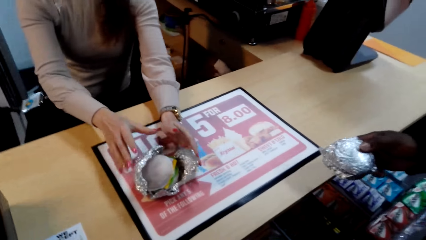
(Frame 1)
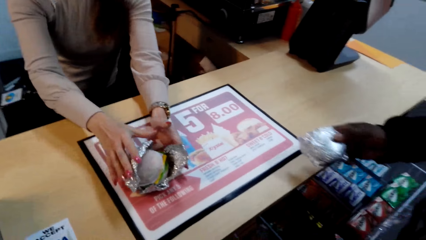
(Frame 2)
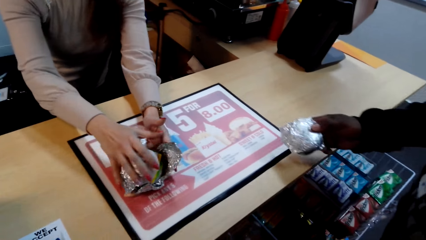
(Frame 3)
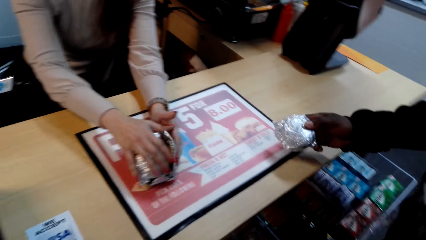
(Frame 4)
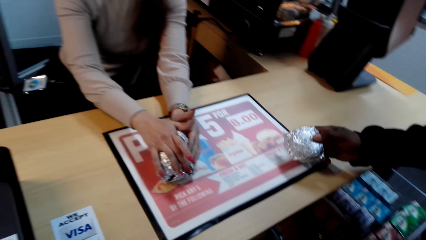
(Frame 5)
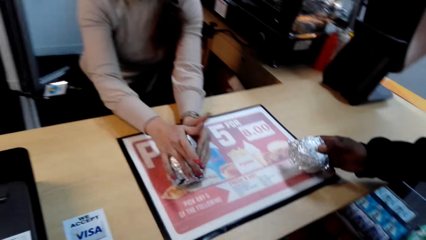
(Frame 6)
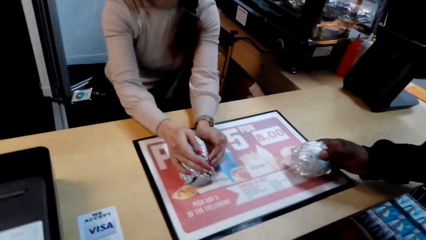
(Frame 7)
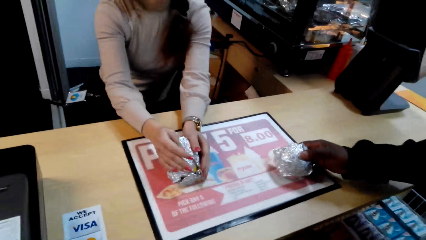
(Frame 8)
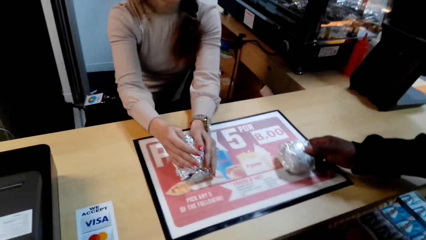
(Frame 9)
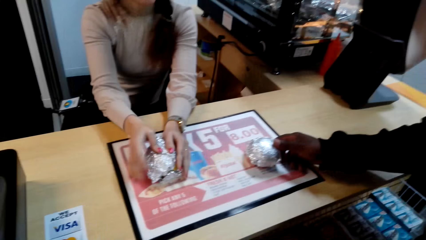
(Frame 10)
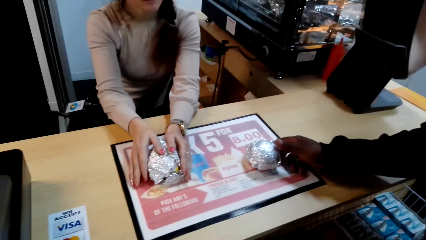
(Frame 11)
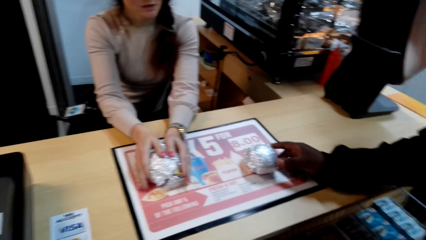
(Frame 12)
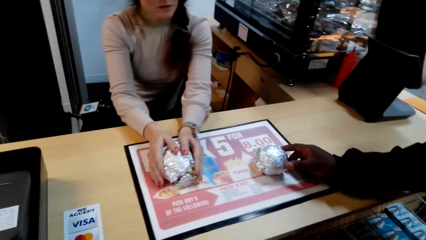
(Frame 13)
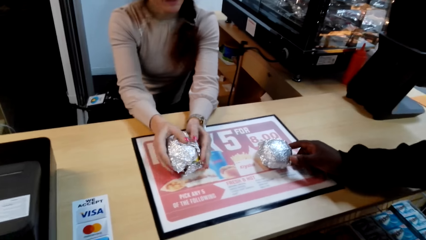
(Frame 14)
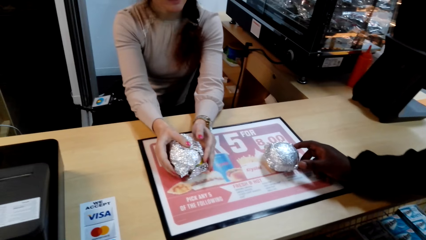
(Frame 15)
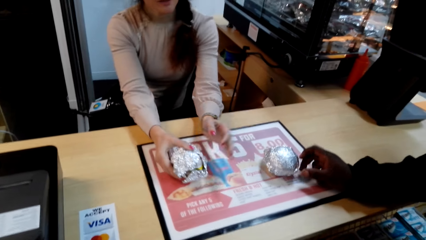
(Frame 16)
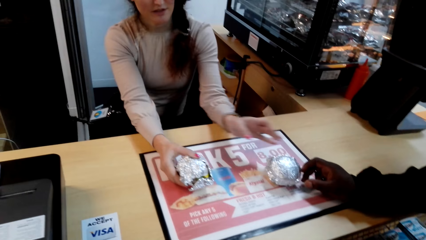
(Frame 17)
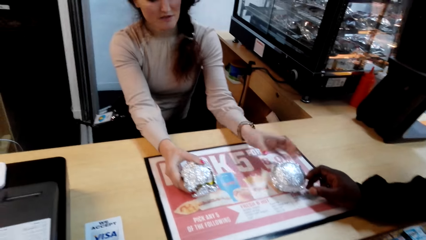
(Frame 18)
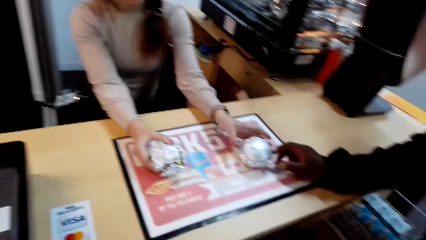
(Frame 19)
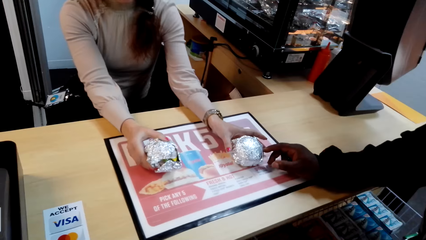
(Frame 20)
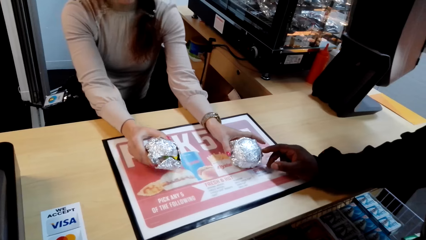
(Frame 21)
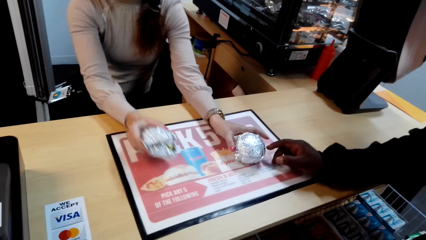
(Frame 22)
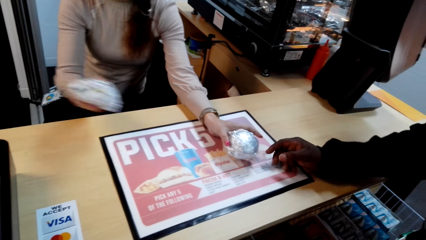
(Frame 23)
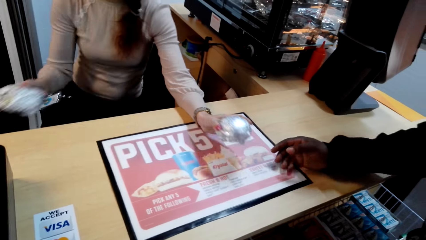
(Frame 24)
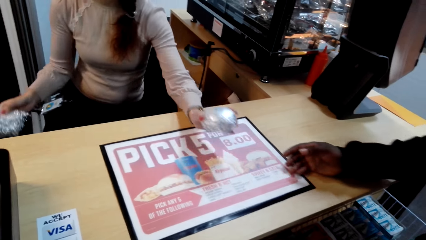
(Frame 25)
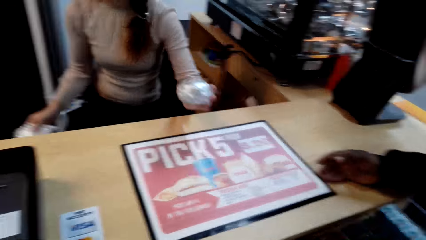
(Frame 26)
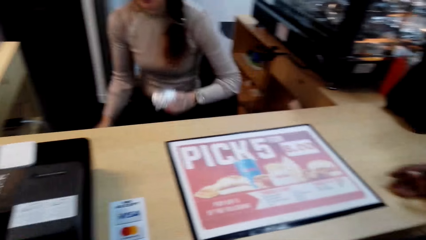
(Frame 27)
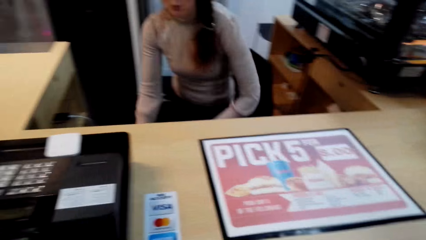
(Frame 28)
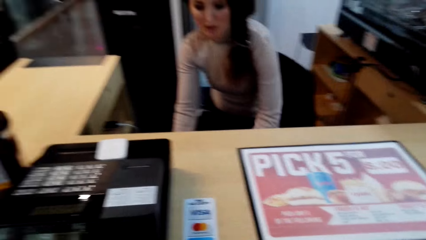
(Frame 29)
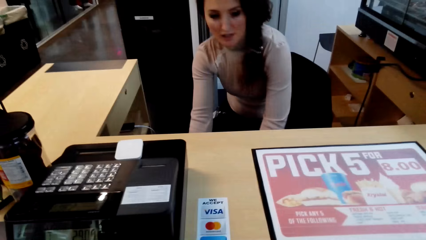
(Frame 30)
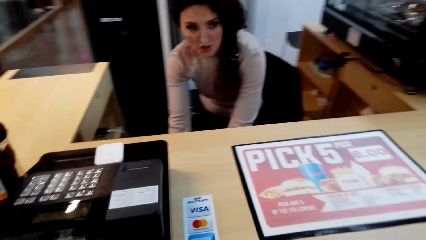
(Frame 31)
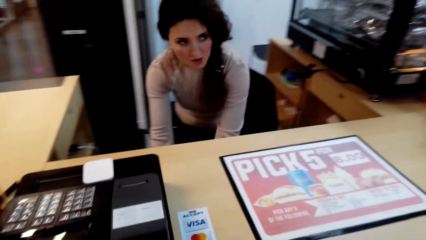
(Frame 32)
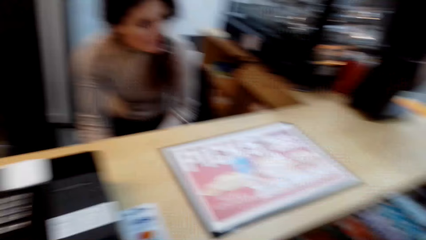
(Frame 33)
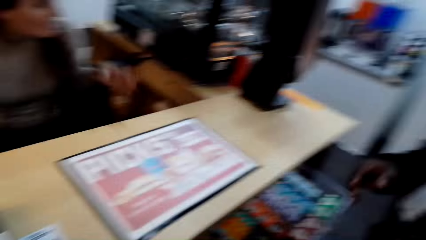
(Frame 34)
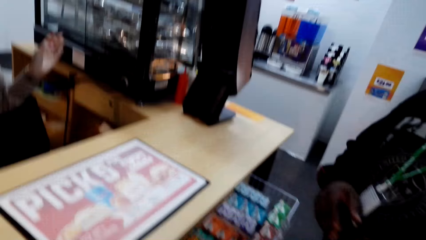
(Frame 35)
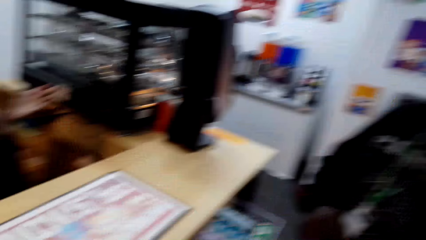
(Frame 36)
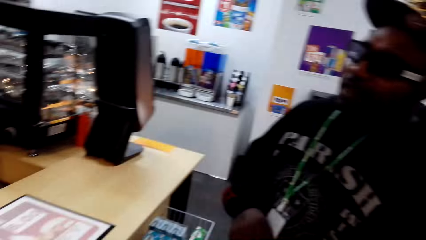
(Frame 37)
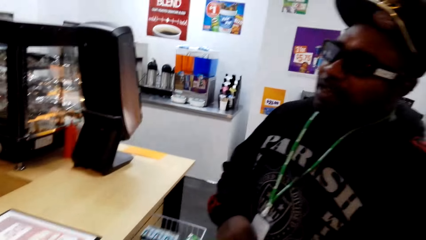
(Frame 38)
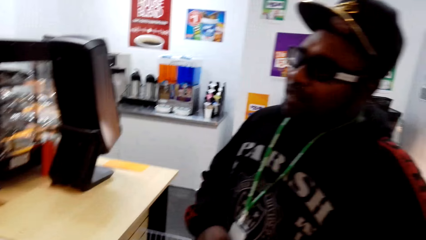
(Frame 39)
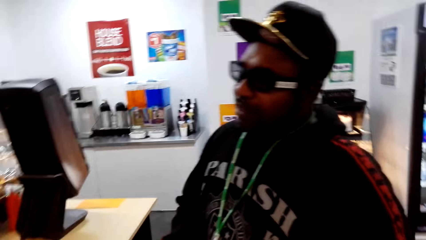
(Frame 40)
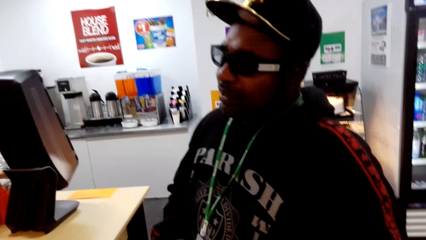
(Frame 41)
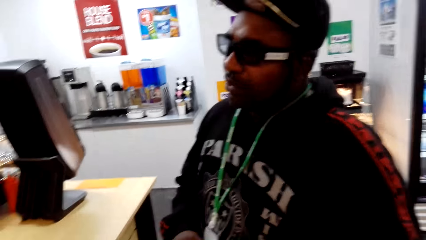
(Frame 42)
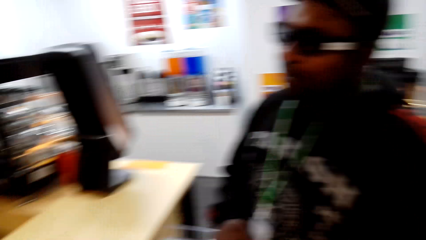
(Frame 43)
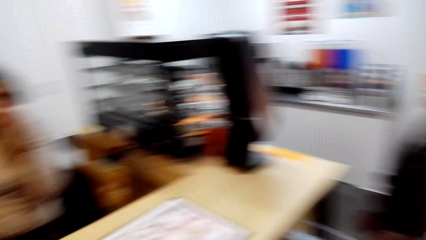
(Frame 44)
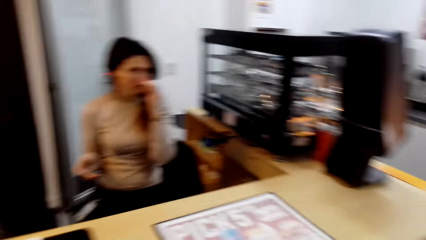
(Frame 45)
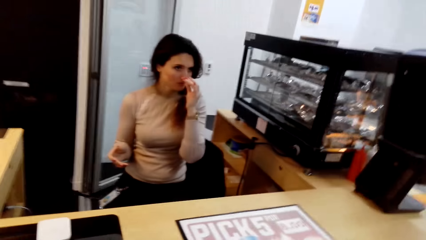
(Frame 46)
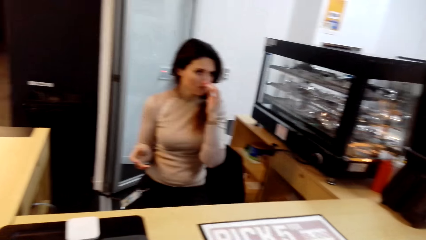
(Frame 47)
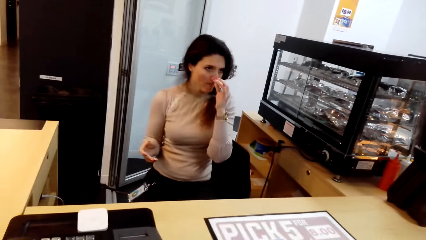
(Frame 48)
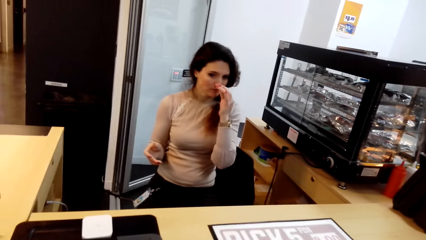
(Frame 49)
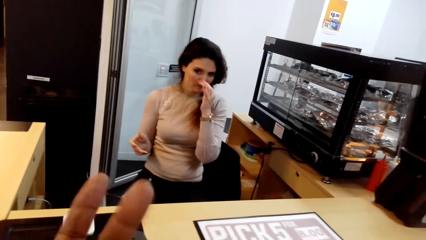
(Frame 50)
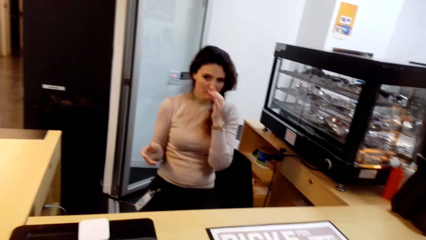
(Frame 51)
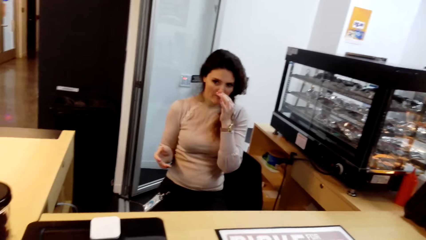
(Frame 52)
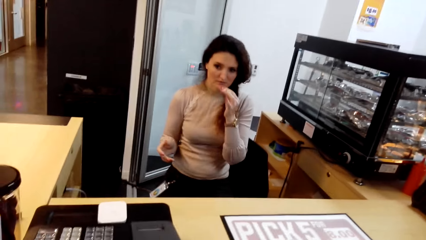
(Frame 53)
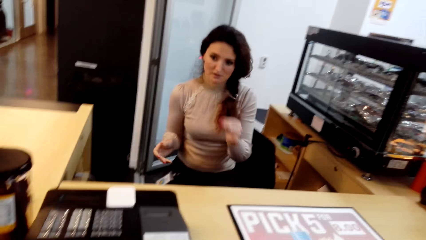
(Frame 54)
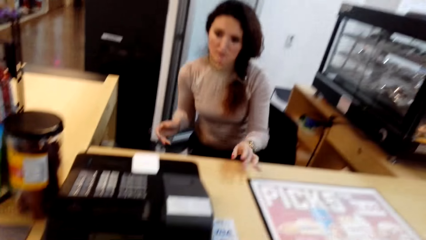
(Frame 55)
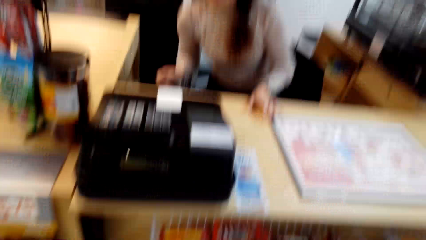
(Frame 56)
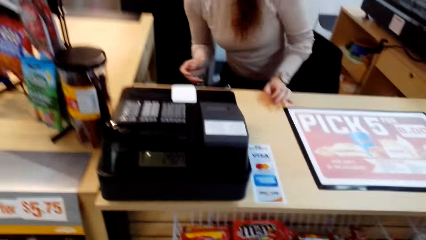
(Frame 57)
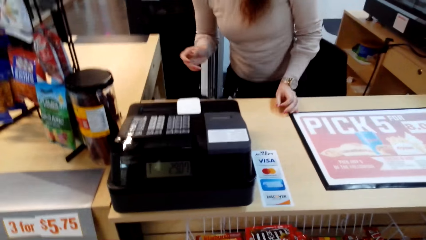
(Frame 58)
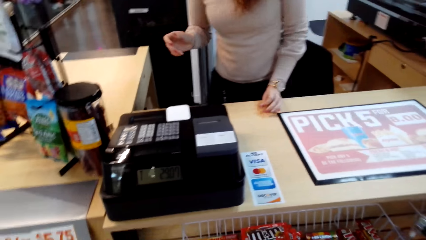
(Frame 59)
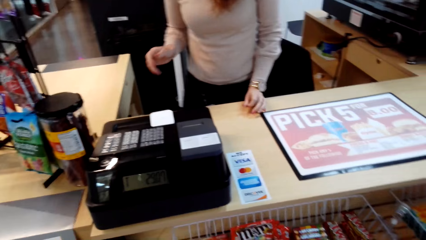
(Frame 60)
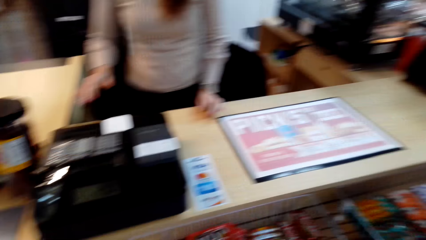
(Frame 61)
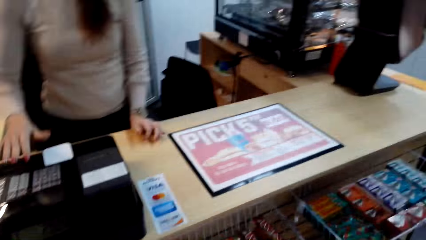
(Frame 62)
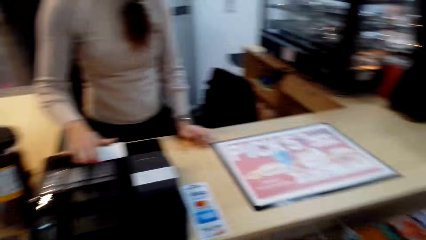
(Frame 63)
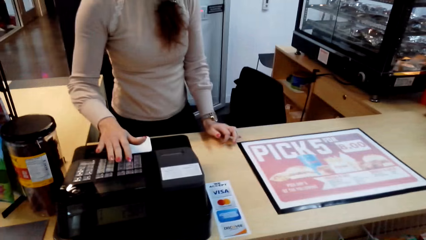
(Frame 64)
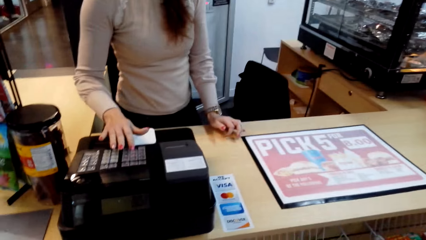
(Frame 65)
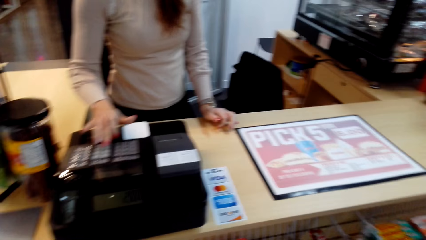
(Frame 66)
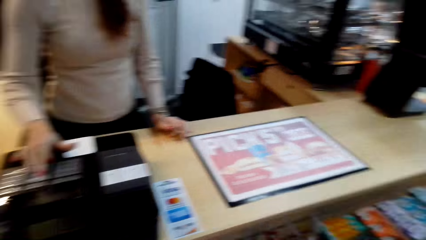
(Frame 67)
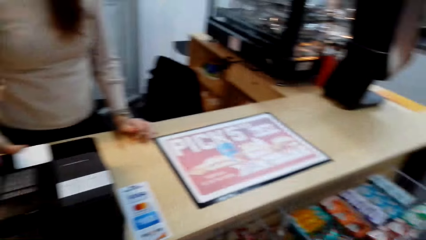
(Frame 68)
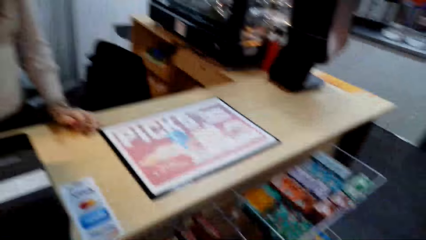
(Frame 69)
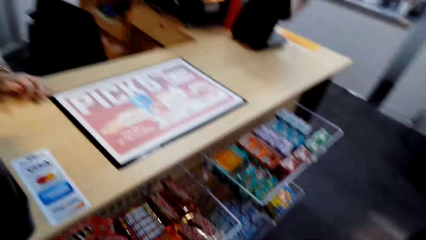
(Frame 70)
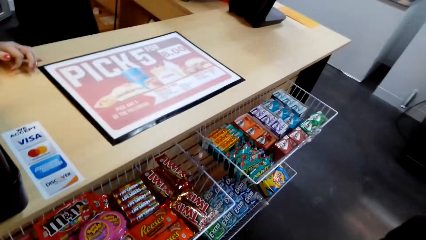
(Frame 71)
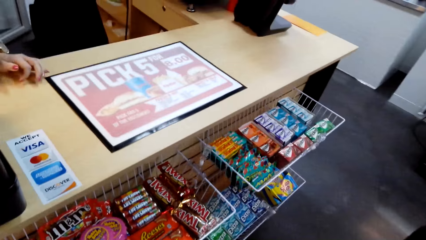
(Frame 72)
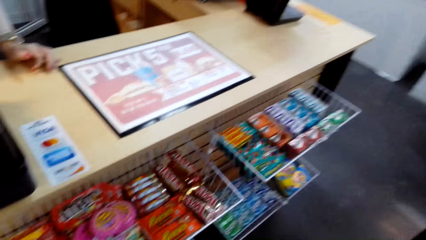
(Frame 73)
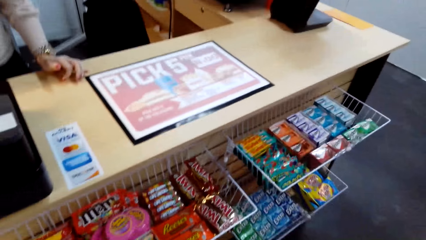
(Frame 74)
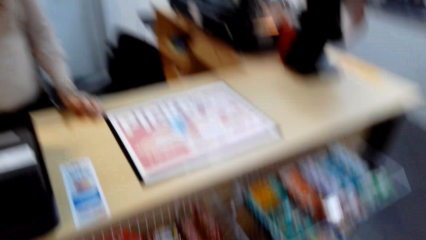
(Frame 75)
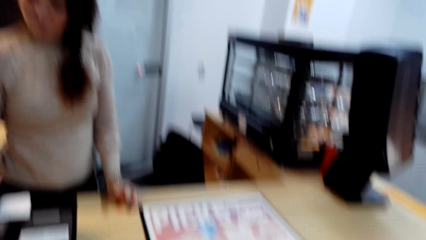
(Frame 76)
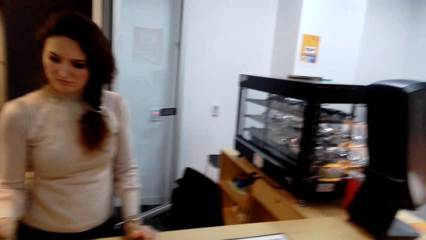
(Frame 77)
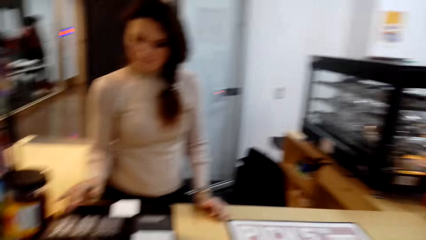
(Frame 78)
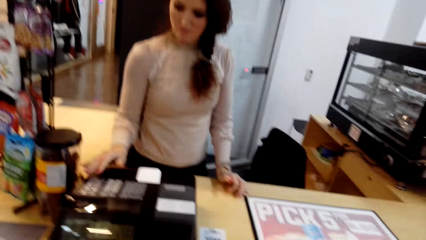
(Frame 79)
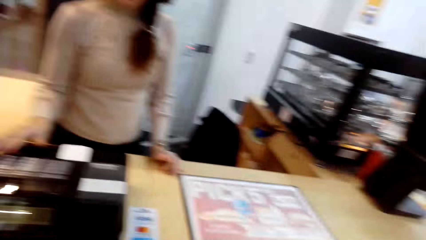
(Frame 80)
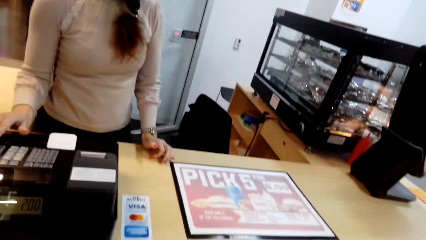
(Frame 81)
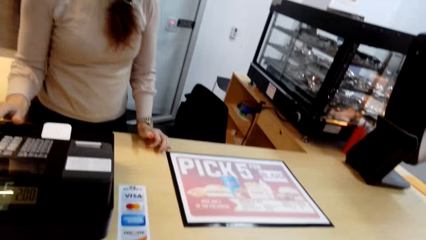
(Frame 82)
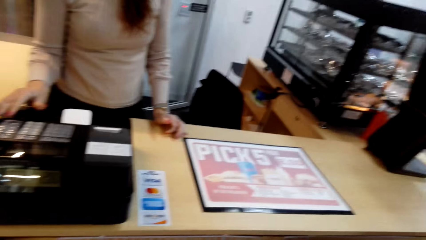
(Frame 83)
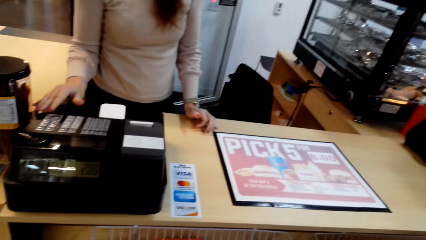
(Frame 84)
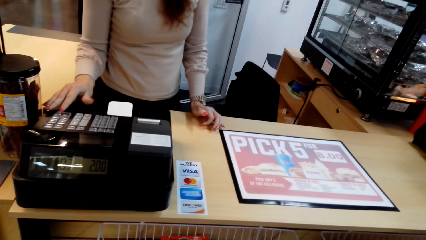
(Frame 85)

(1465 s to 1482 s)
A man places a sandwich on the counter. A woman takes both objects. The camera wearer dialogues with the woman. The woman places the sandwich under the counter. The woman speaks to the camera wearer. The camera wearer looks around. The man speaks to the woman. The camera wearer speaks to the woman. The woman drops money. The woman presses the cashier machine. The camera wearer looks around.
